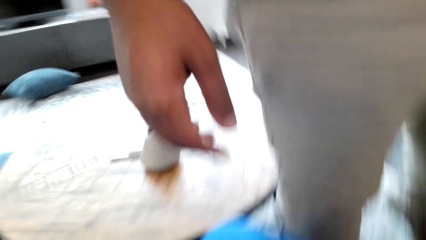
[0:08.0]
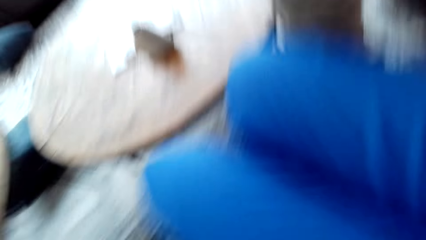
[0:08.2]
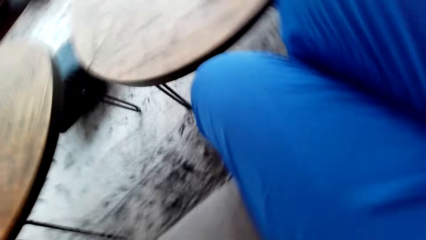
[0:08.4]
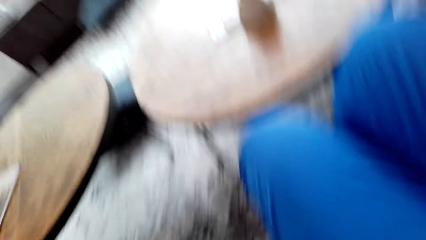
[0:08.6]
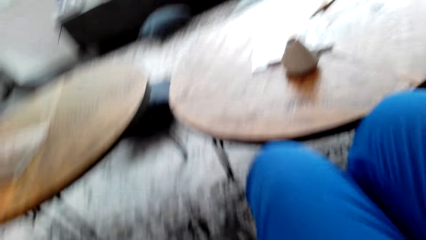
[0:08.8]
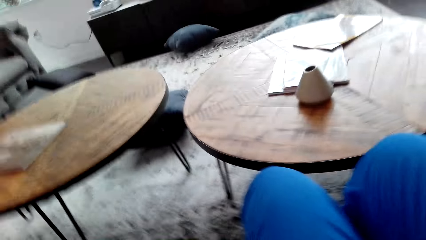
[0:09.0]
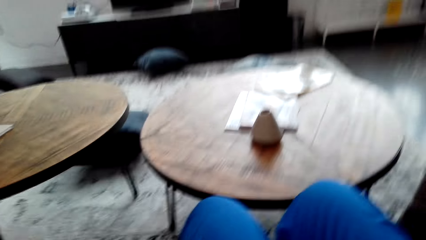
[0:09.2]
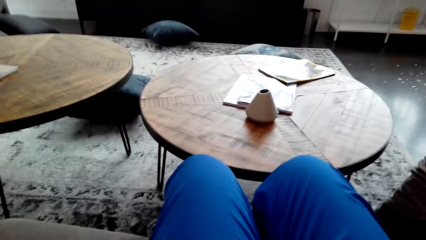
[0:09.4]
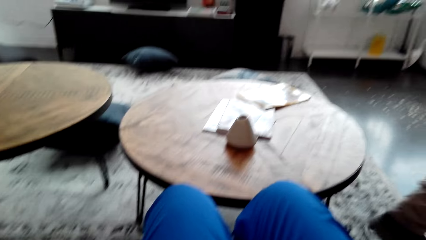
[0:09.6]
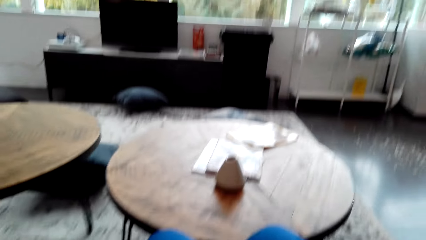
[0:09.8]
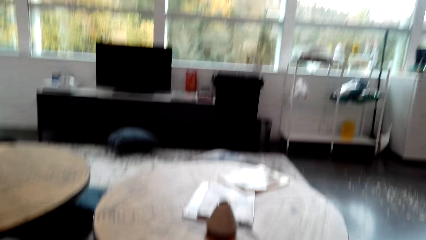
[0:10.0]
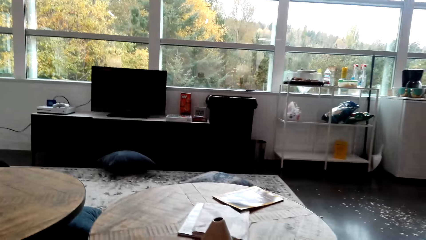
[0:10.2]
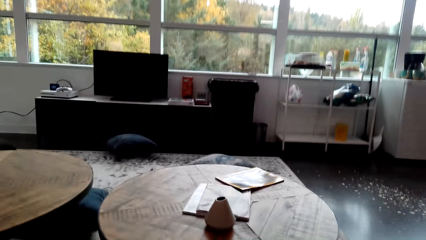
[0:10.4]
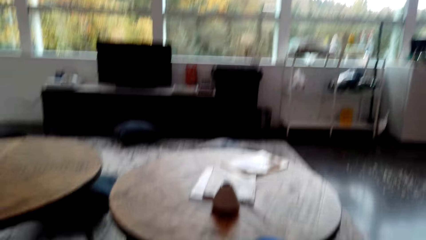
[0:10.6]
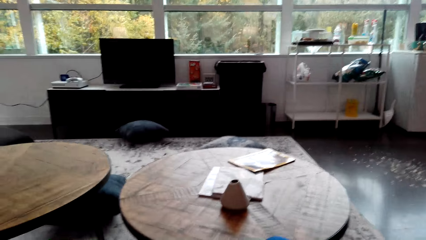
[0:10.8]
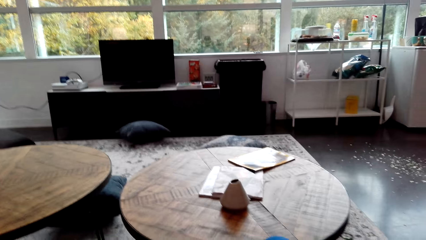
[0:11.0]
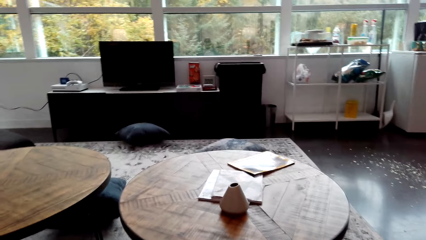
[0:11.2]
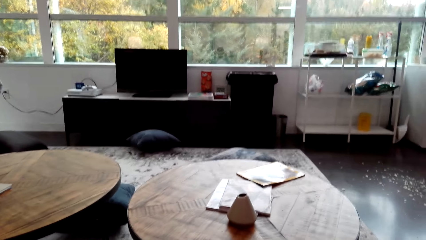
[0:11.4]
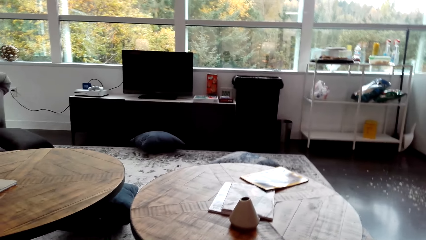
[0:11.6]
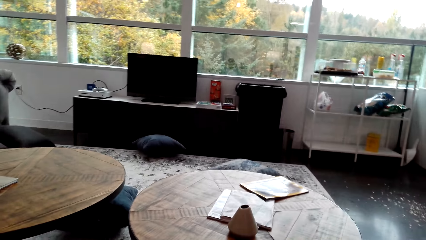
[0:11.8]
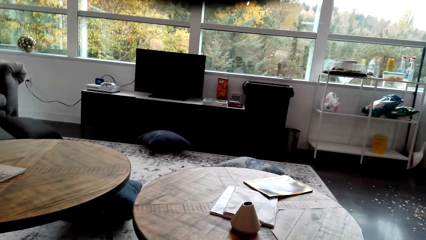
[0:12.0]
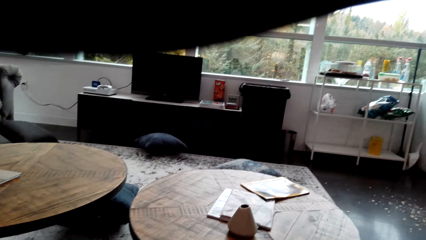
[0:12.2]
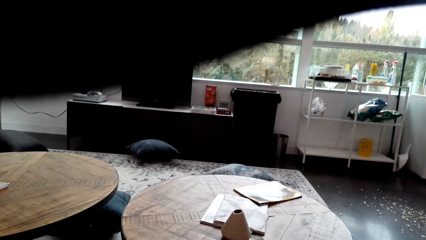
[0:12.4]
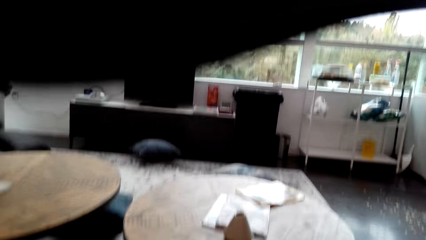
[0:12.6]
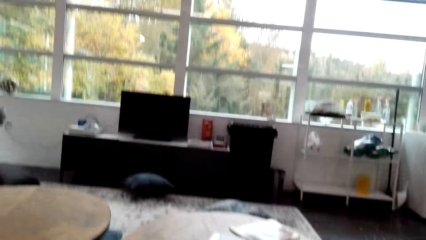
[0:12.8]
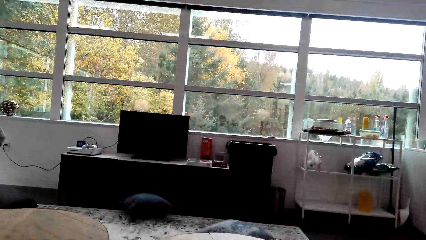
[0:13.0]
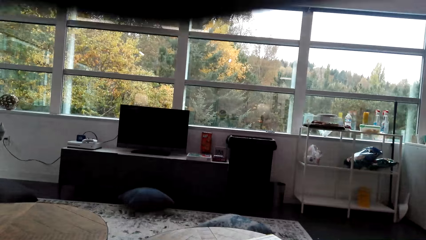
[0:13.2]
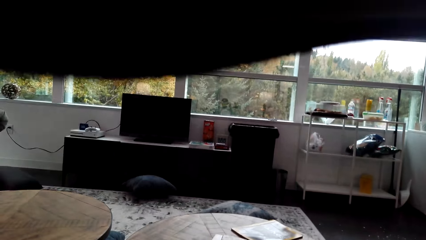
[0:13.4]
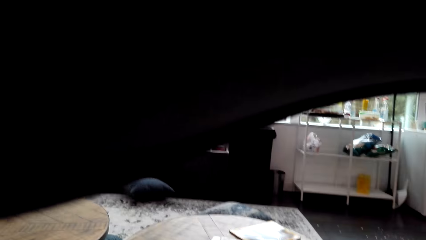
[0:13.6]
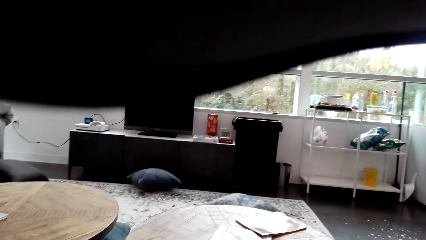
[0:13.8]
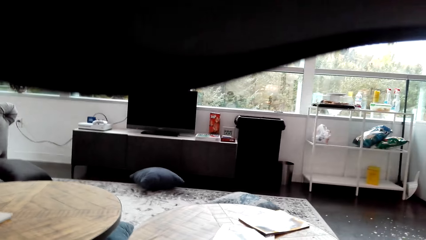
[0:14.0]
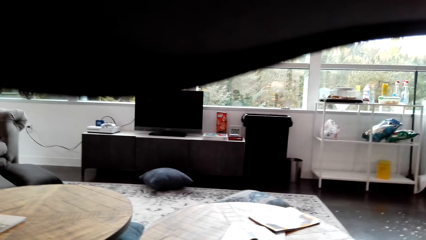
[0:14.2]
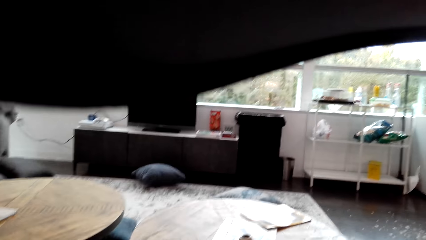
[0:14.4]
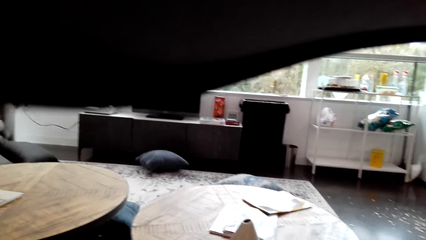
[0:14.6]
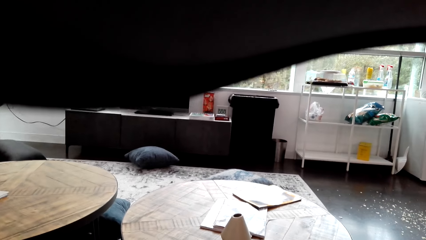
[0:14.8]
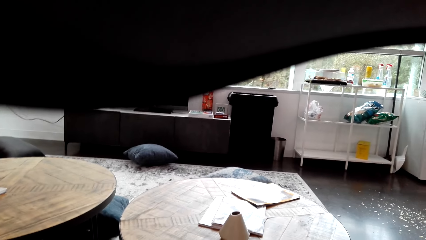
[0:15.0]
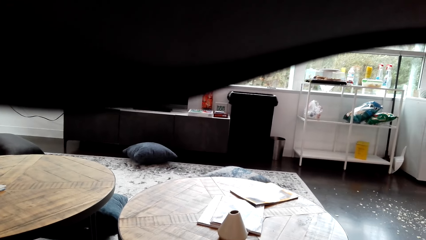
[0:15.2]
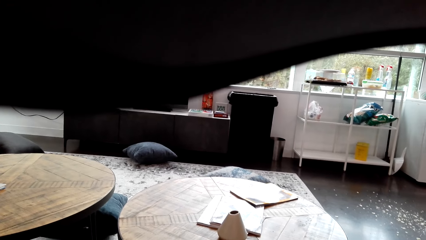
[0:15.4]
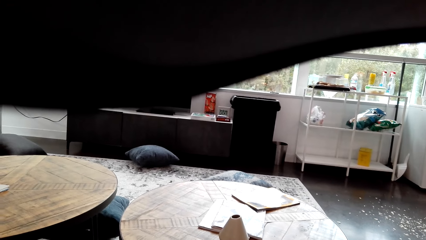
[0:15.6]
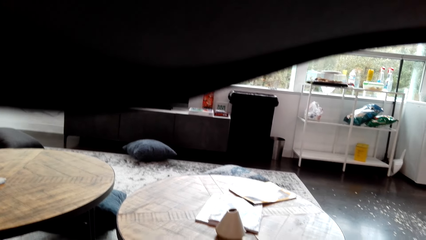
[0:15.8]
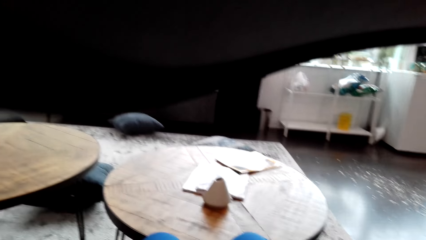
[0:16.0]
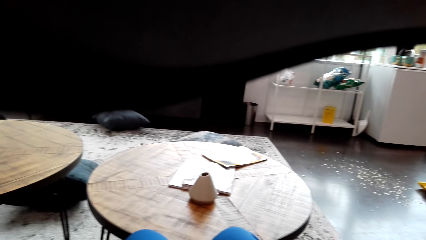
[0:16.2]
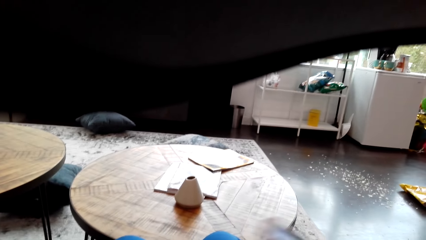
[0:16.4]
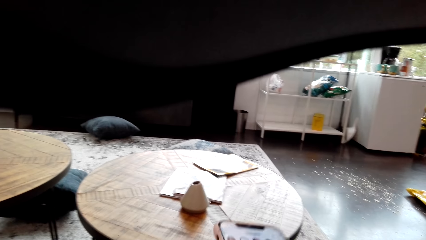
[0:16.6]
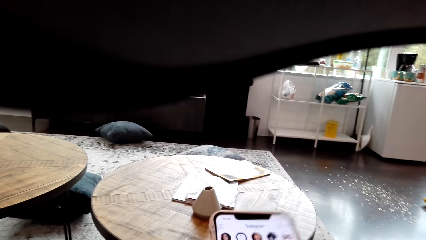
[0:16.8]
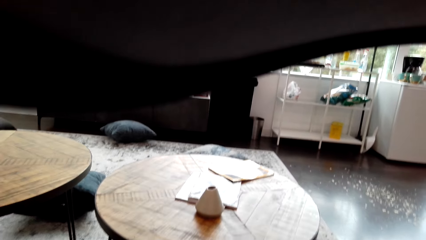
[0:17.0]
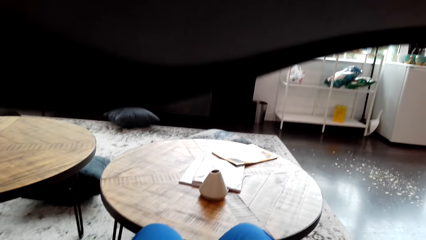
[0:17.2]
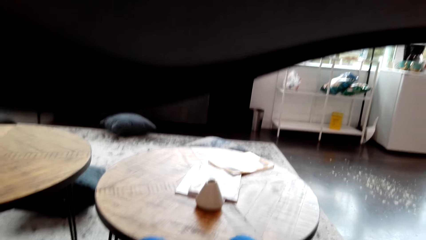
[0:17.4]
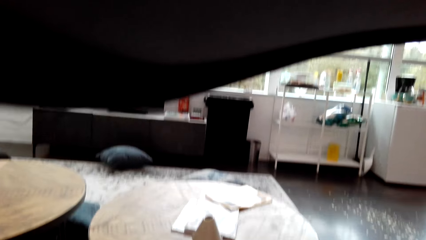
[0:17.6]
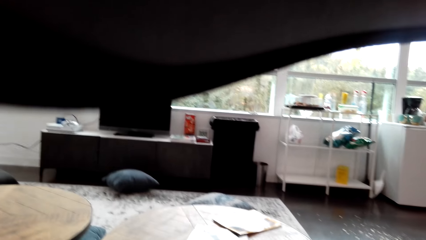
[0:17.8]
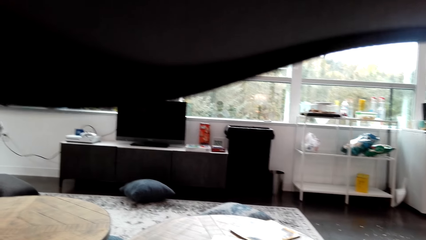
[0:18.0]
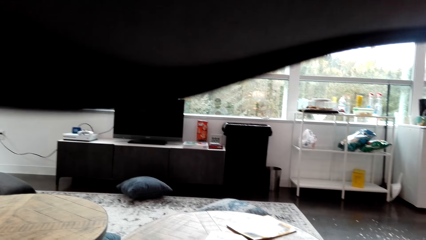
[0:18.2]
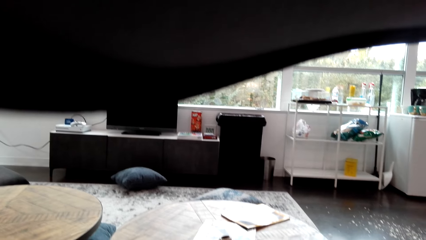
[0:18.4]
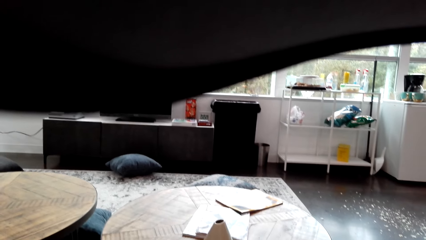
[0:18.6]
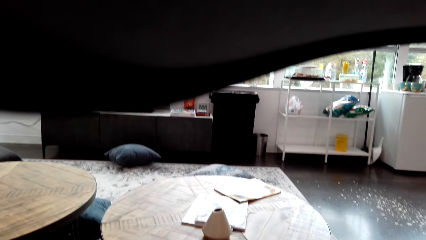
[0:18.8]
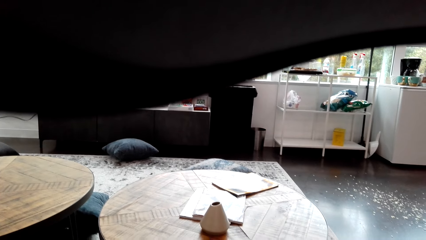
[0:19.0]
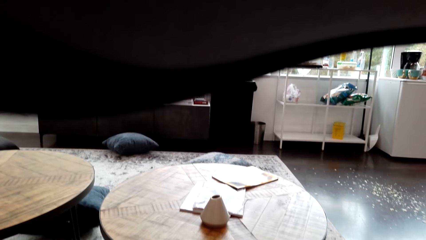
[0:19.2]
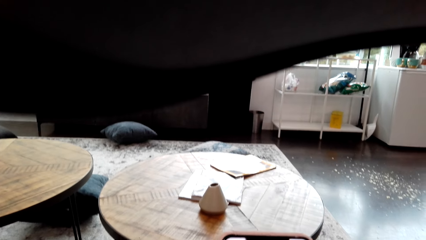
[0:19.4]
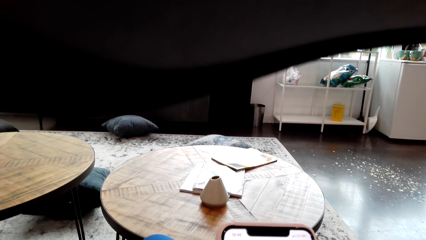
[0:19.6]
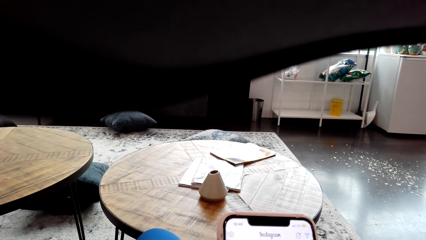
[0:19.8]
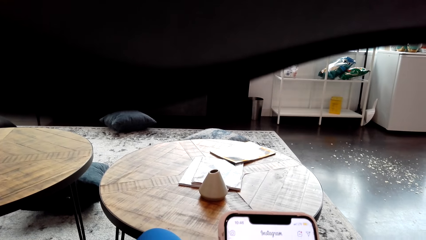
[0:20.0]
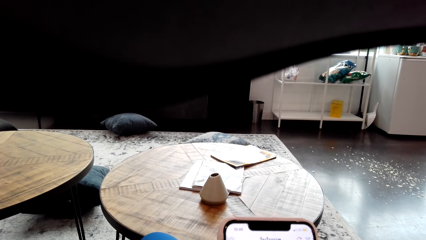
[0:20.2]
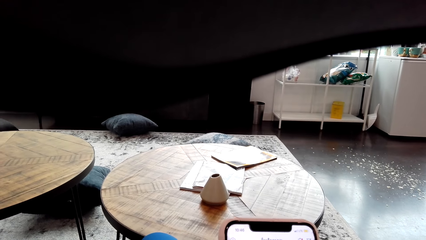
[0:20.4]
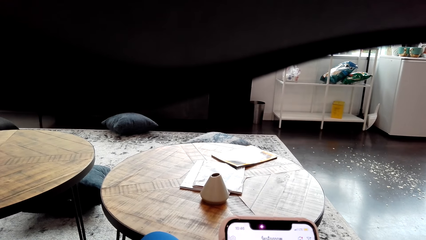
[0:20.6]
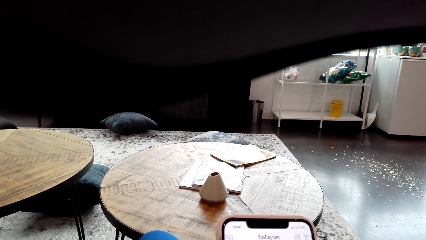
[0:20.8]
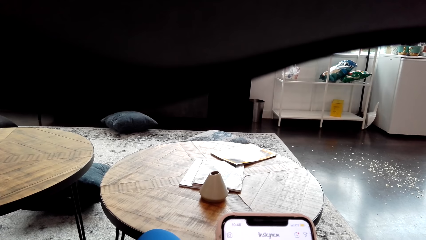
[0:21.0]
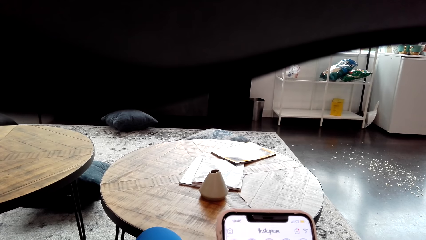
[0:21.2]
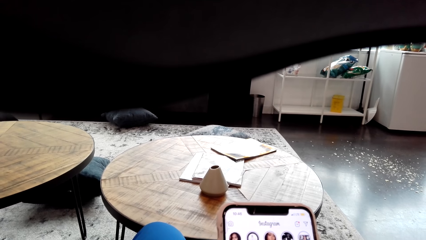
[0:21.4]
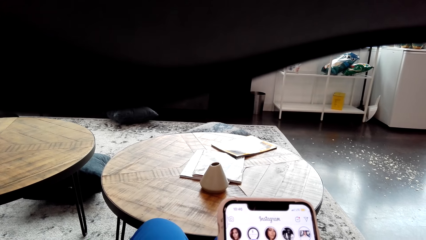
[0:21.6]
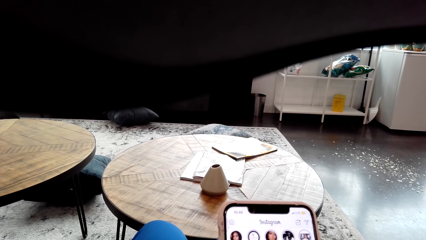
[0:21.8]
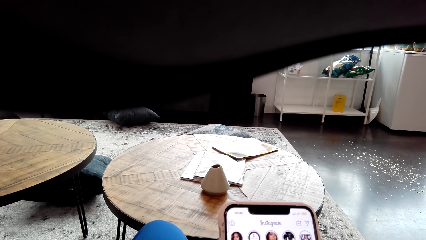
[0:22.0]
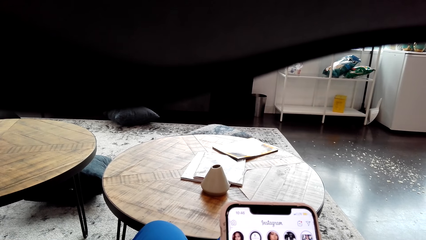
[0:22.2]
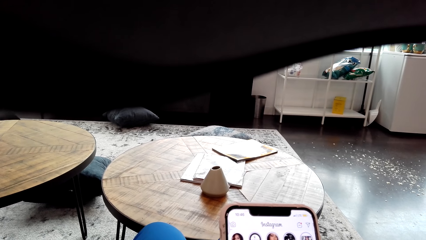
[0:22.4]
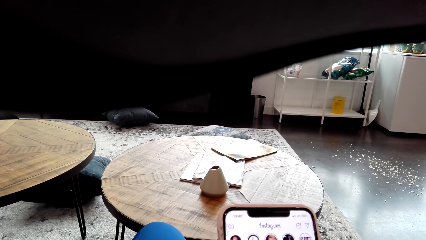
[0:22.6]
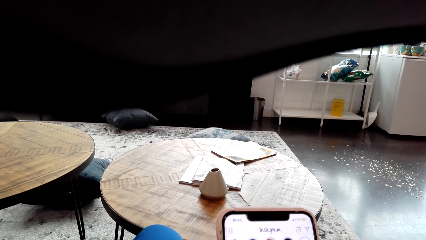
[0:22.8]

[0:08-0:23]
The camera wearer fixes the camera. They look around the house. They fix the camera. They converse with a man. They look on the phone. They use the phone.
